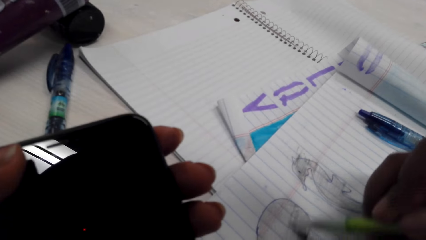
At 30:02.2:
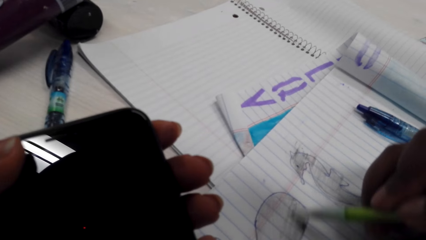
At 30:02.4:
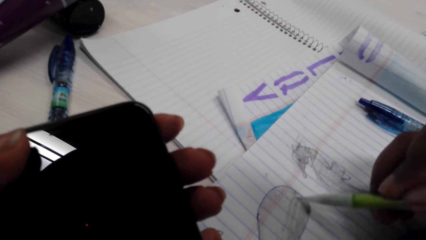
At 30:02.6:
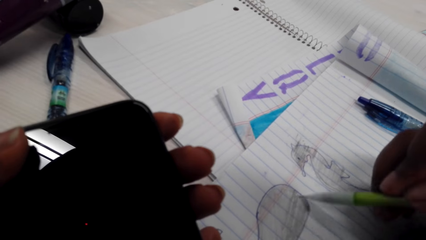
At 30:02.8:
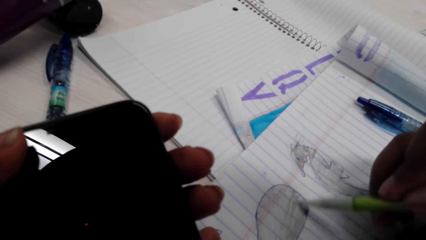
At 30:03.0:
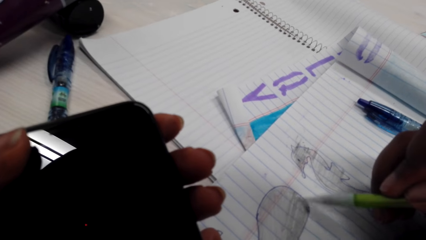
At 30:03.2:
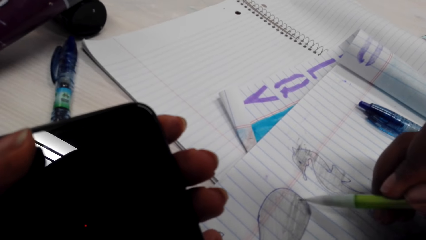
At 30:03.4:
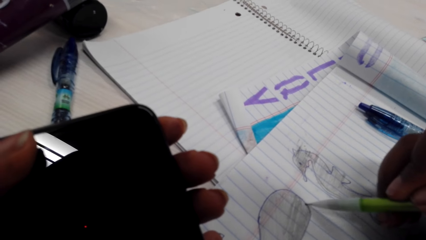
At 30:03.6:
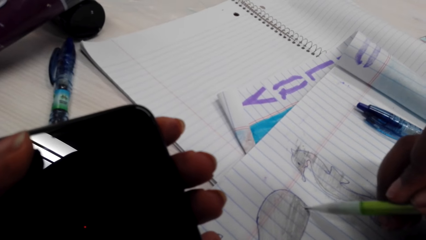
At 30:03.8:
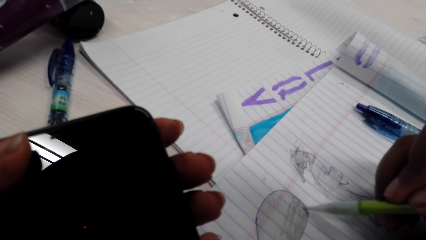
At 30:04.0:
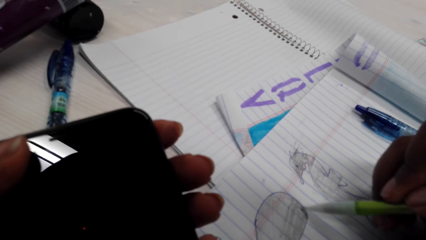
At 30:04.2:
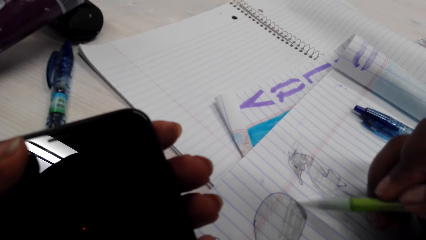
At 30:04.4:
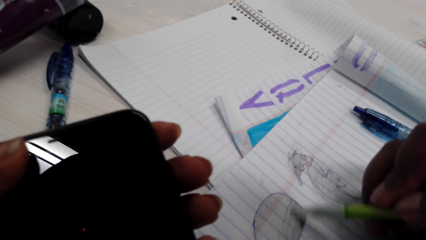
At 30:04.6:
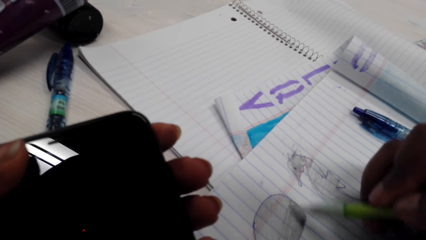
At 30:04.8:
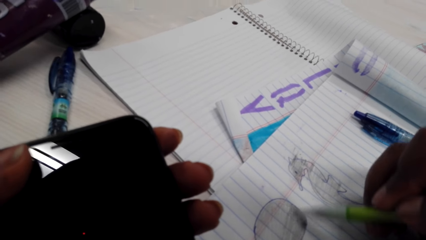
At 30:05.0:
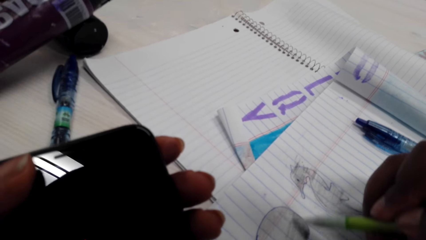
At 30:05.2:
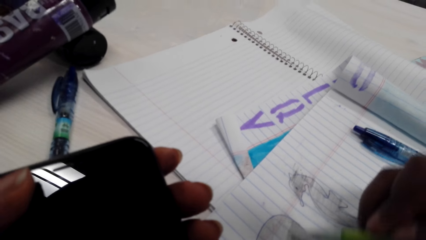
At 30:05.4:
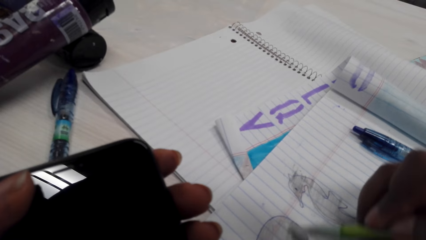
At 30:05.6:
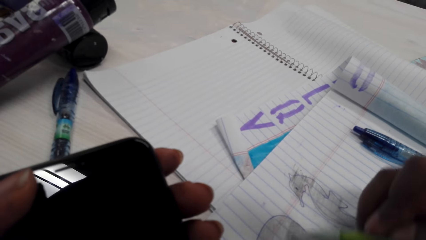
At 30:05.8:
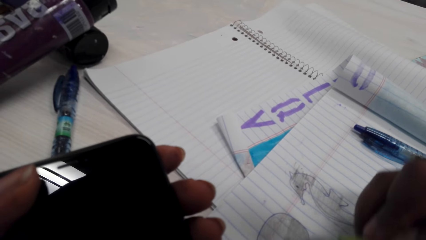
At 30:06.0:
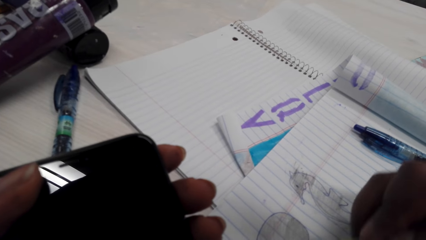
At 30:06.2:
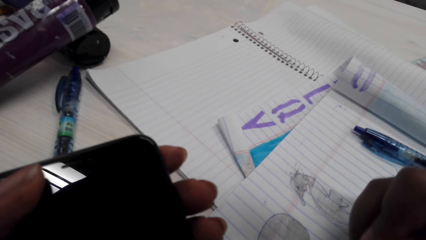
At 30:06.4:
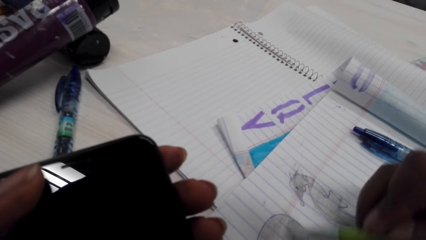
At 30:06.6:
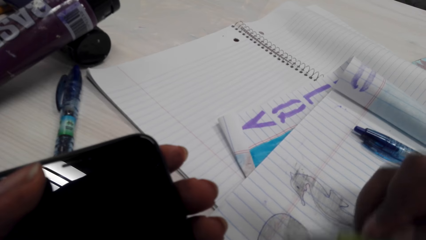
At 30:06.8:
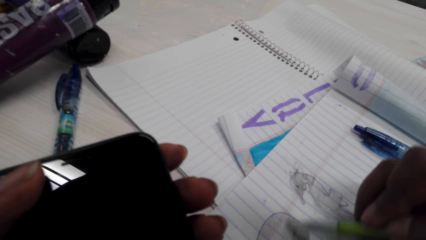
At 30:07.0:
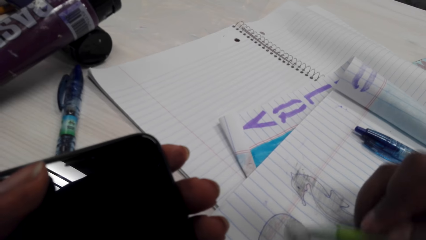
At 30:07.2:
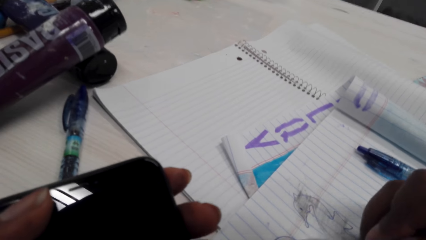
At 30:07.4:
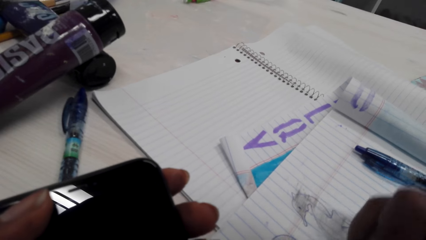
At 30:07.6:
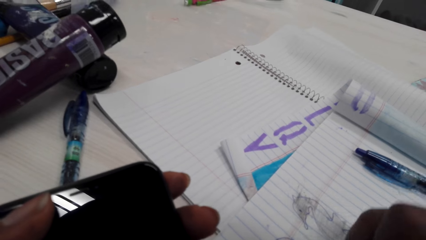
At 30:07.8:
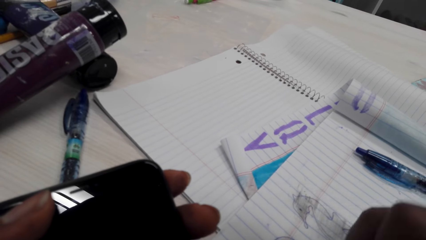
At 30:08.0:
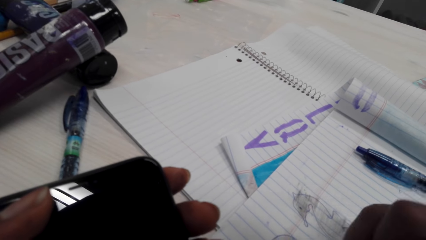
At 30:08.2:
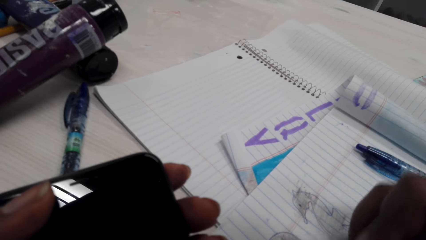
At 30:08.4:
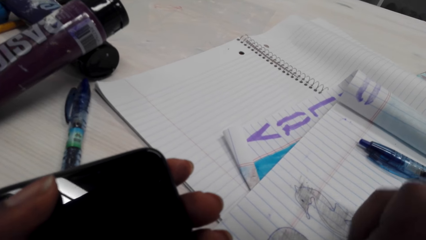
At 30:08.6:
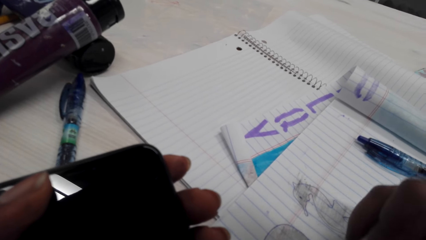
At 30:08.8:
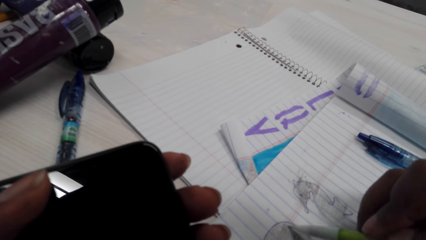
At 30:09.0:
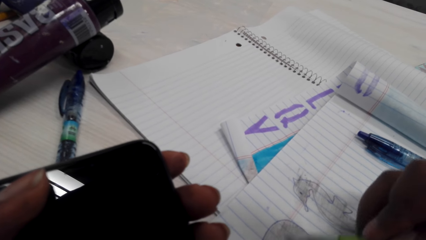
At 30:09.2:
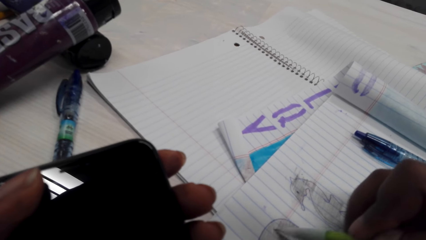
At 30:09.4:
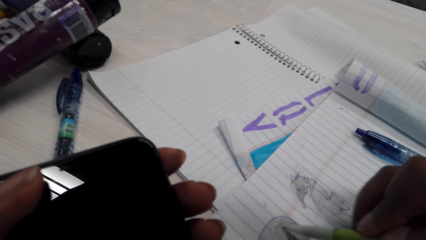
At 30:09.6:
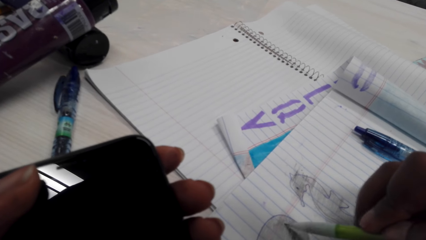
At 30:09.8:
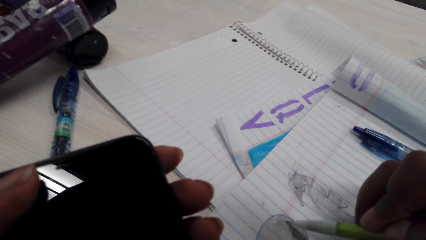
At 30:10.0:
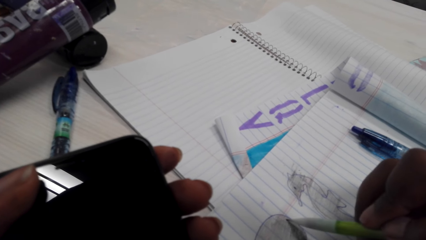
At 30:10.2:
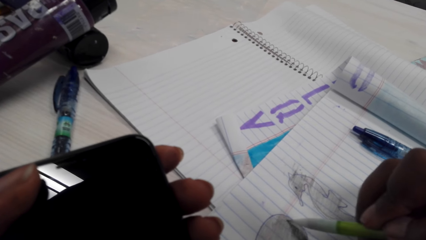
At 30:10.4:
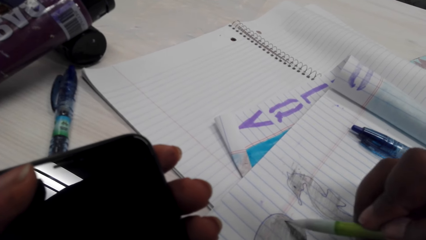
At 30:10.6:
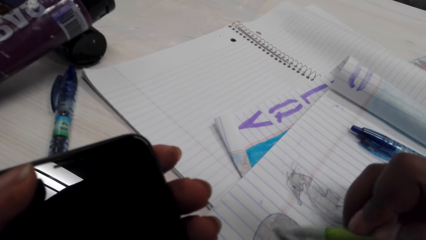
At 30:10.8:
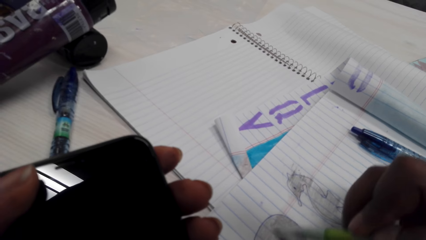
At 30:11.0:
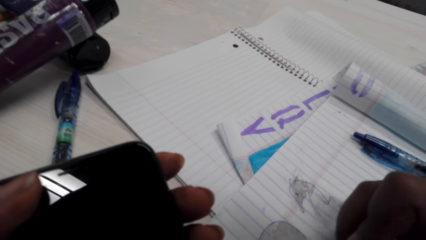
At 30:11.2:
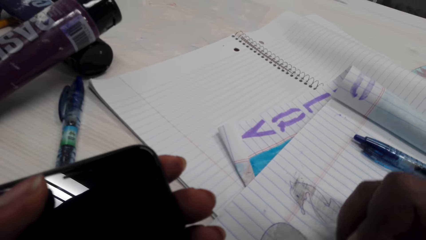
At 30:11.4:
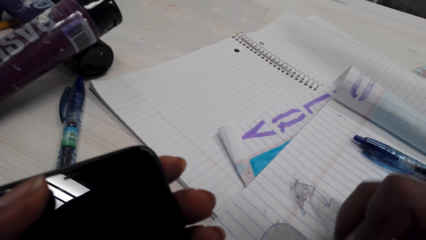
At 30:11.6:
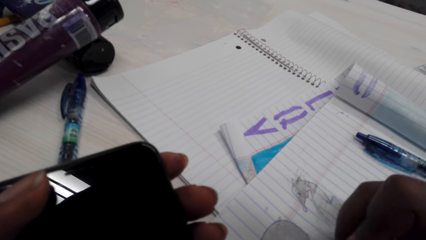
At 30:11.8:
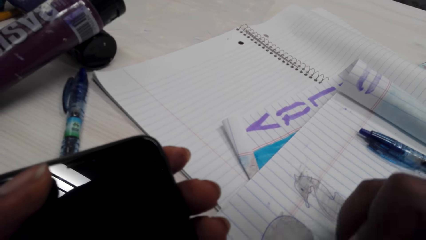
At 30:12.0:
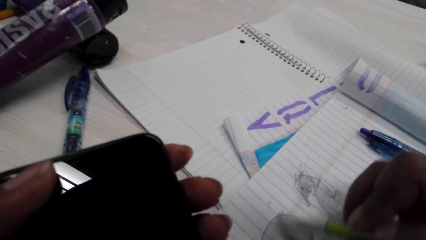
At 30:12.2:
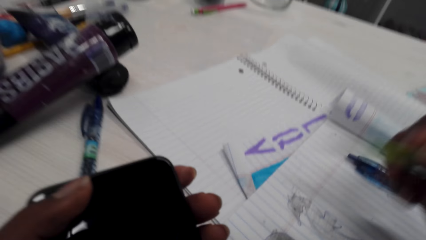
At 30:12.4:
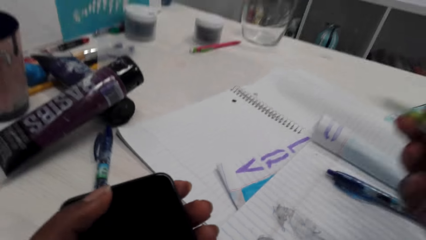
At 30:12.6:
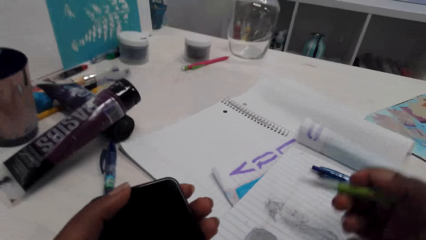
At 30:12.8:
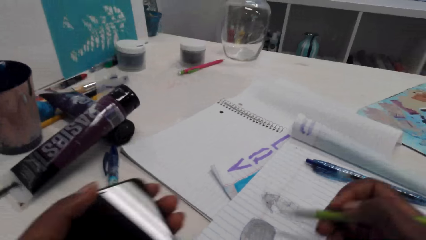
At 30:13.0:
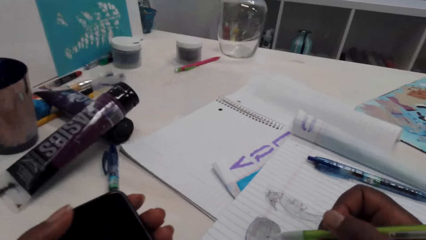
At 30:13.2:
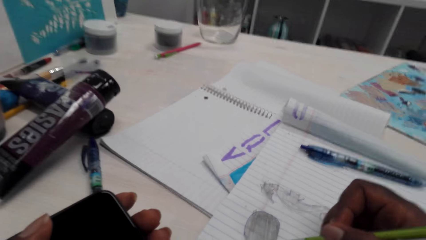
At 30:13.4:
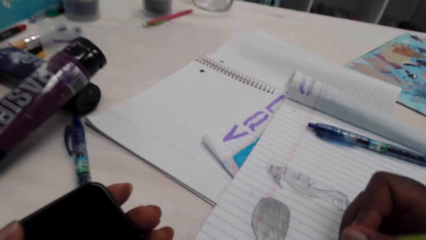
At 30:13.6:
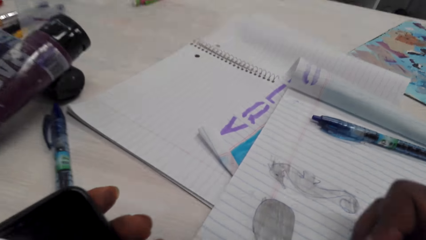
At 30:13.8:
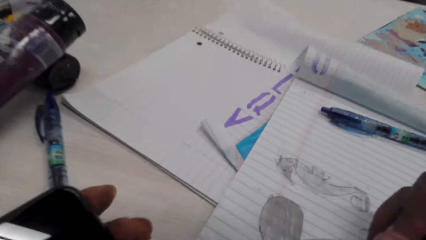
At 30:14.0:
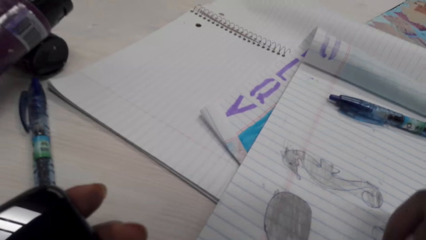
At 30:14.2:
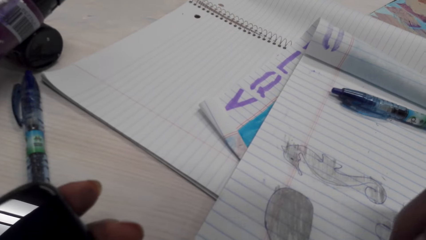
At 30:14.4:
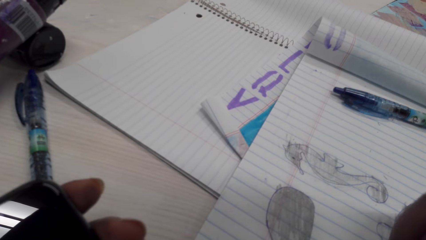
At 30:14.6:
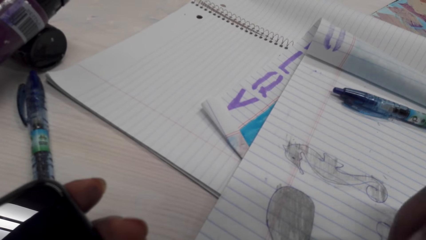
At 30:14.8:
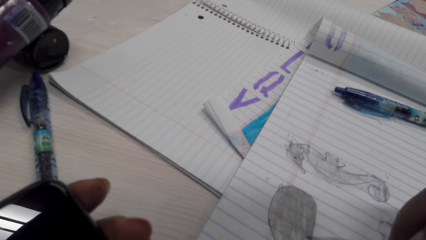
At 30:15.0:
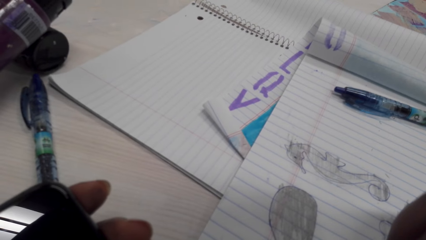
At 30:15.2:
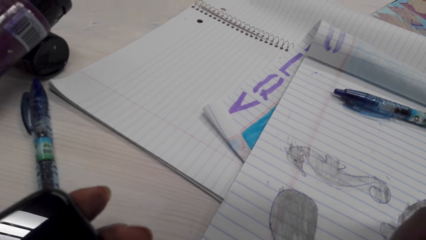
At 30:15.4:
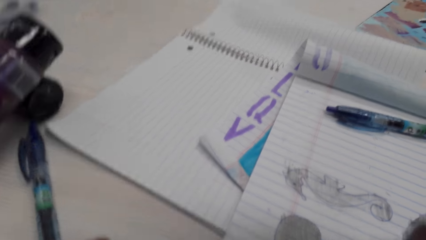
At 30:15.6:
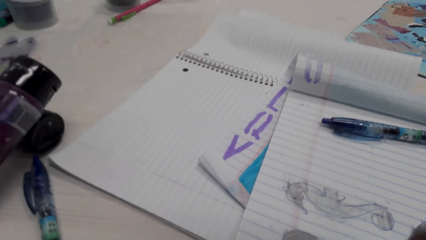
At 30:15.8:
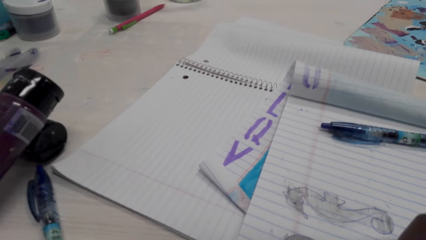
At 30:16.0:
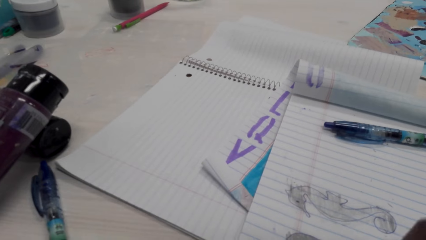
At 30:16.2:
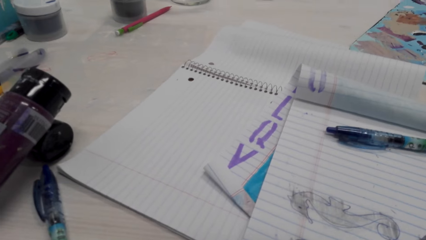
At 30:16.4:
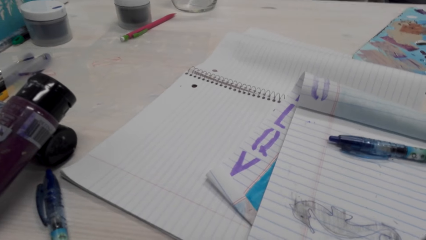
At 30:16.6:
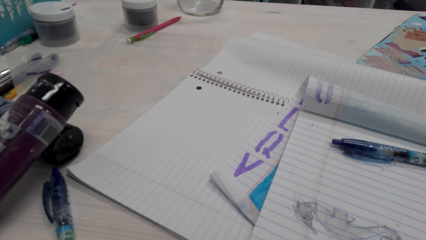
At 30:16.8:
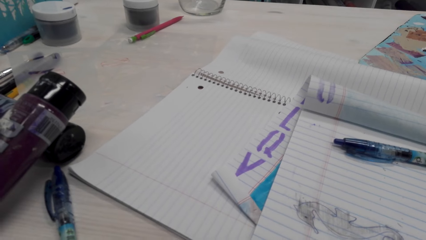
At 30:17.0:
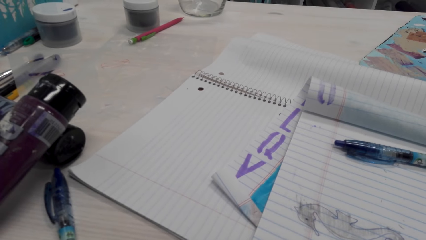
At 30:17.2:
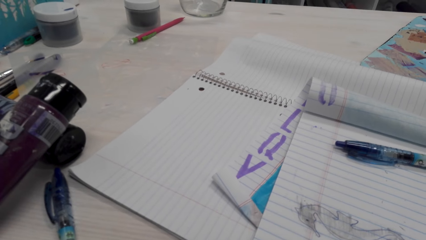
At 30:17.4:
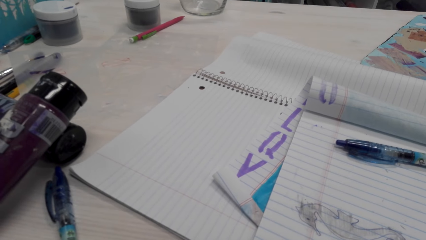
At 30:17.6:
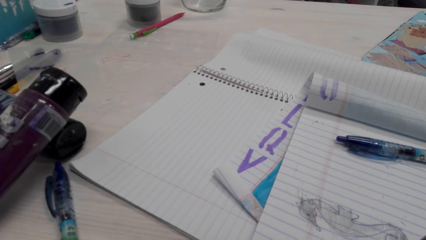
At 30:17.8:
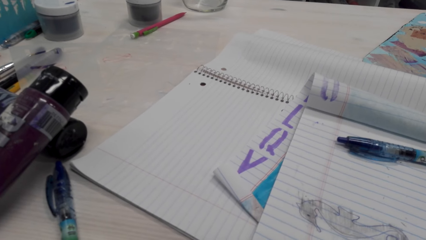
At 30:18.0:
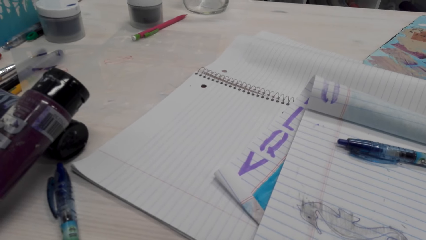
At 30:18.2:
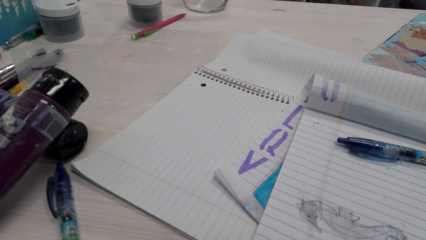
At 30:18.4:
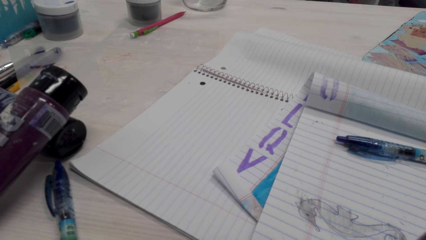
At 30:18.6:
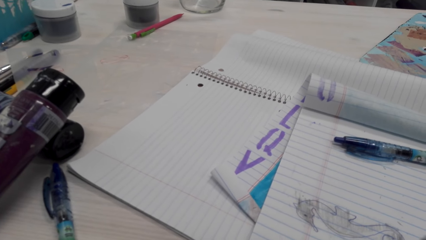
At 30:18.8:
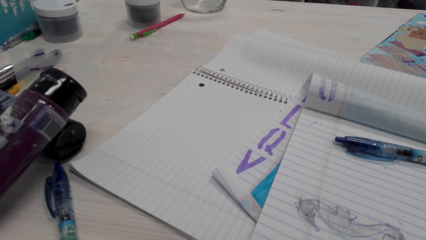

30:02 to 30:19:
The camera wearer colors the diagram with the pencil. They adjust the pencil. They color on a picture with the pencil.
